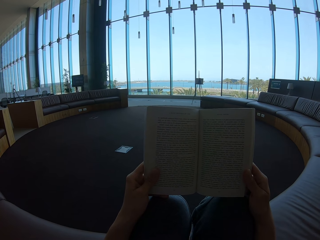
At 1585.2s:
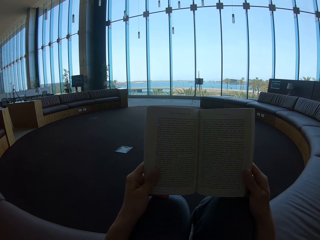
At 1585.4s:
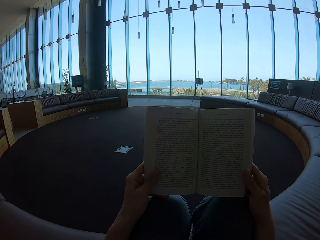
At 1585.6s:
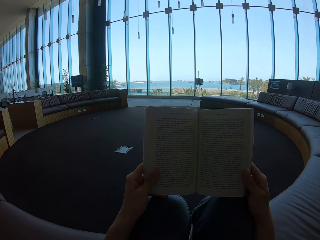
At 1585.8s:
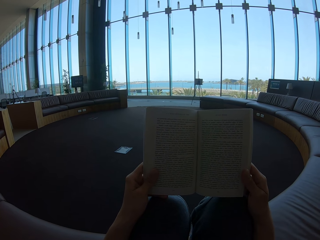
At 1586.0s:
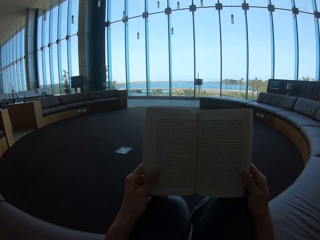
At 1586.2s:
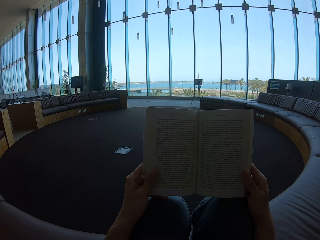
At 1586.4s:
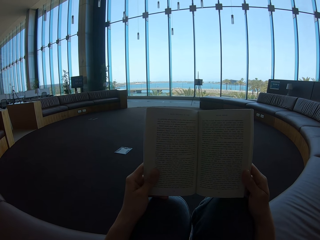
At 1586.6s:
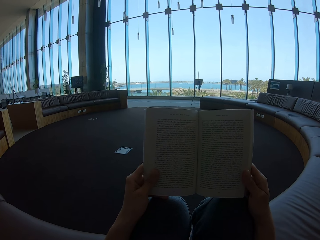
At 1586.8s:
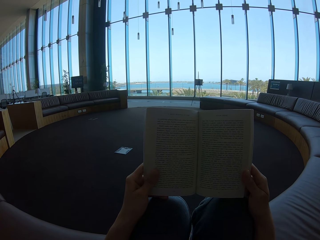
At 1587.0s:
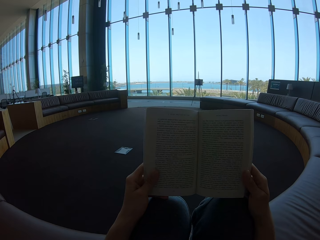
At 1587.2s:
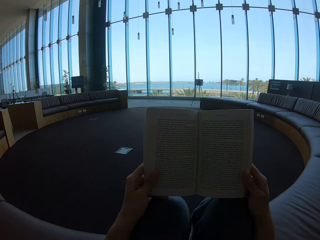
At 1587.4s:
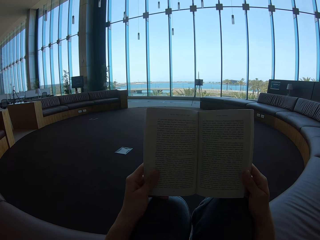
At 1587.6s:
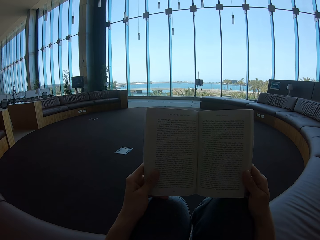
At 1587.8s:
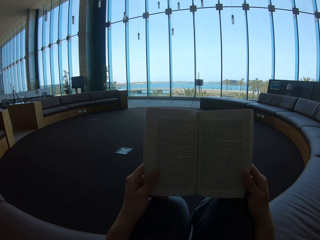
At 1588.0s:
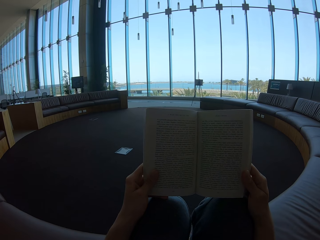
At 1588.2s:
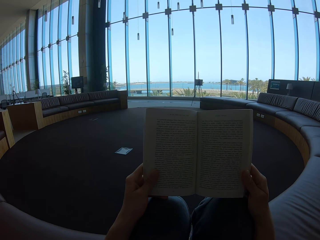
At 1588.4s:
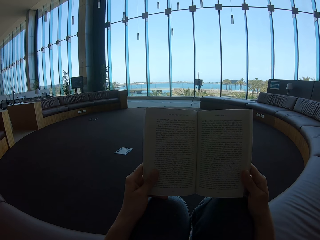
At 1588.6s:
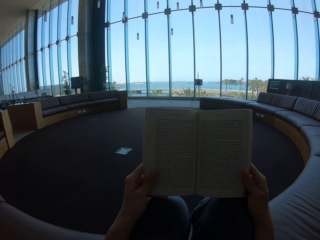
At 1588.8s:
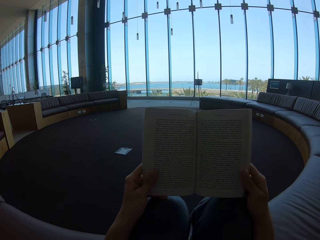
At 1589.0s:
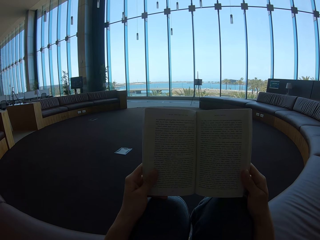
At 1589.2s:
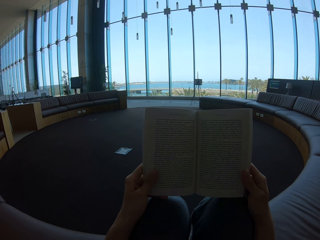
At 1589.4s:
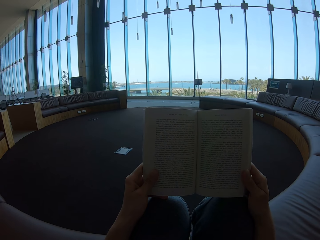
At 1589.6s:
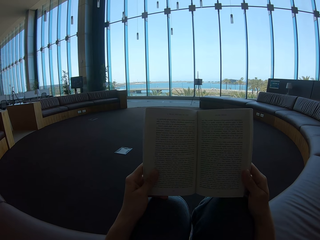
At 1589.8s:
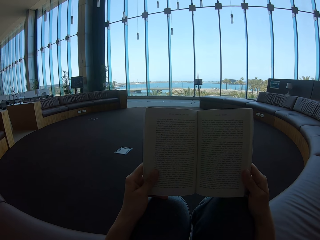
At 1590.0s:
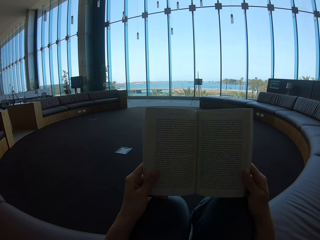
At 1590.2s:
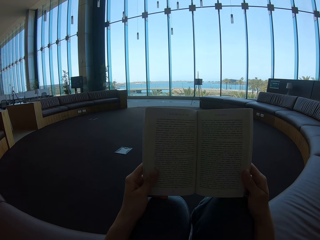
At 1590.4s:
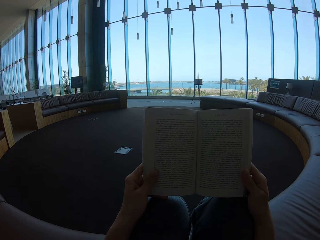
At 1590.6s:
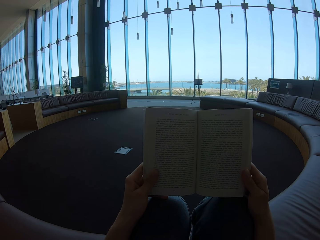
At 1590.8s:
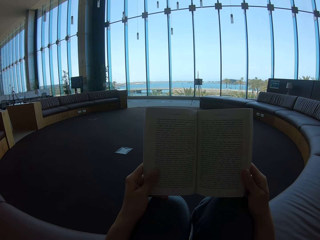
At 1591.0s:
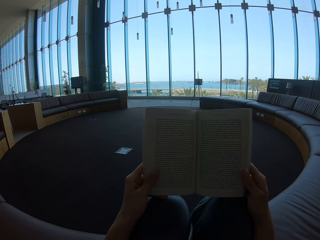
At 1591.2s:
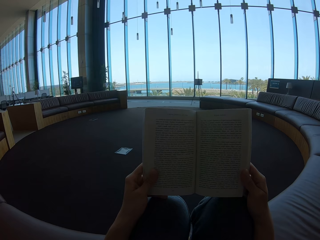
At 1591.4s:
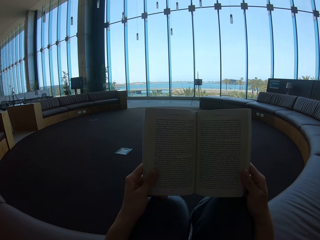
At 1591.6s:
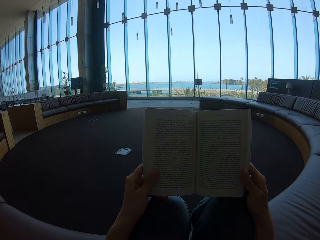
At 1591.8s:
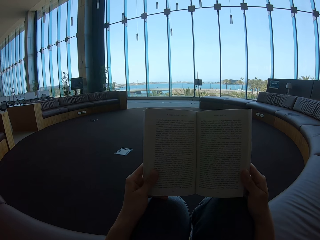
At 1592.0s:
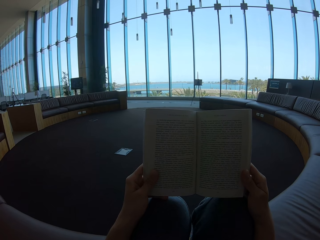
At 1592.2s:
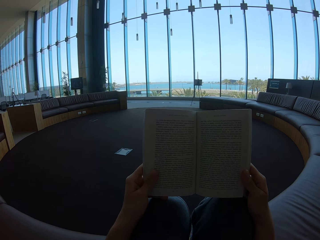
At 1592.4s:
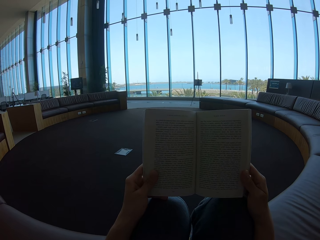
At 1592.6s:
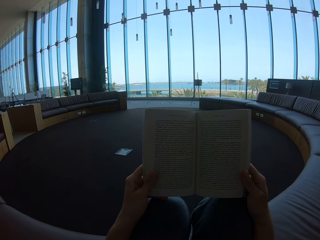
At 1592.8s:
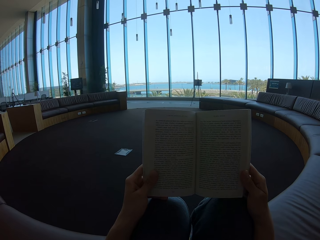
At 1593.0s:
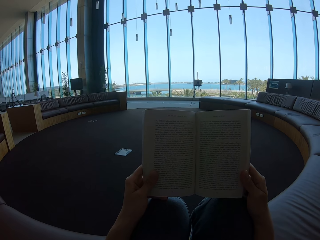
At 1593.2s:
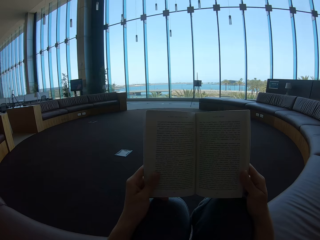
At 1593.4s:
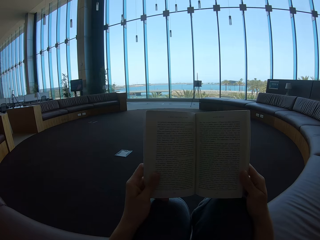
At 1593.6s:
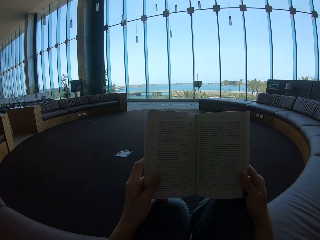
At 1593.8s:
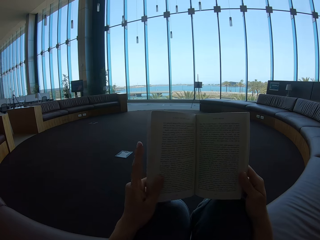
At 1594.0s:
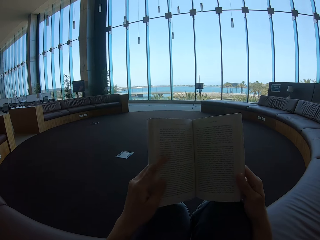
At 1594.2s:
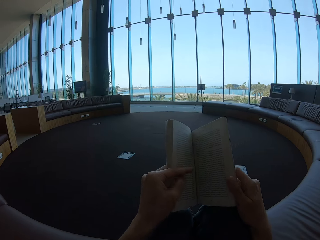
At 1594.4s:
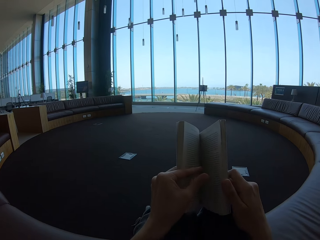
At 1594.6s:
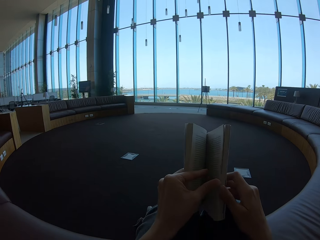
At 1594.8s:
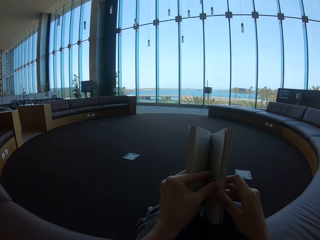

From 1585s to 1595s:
The camera wearer reads the story book.

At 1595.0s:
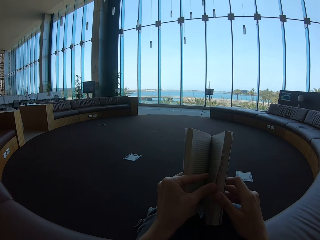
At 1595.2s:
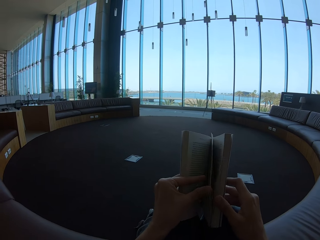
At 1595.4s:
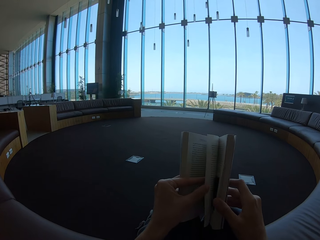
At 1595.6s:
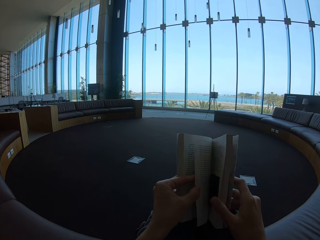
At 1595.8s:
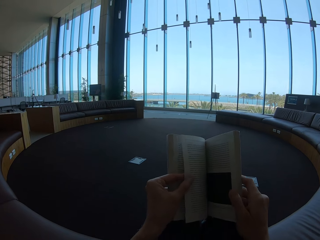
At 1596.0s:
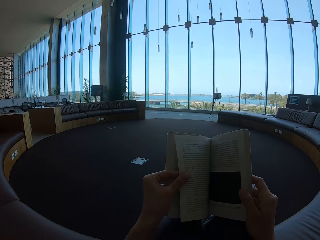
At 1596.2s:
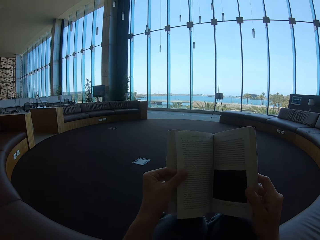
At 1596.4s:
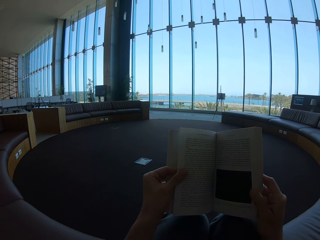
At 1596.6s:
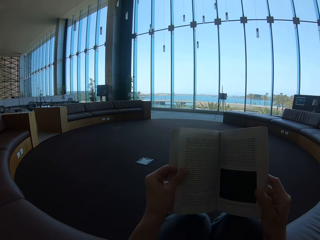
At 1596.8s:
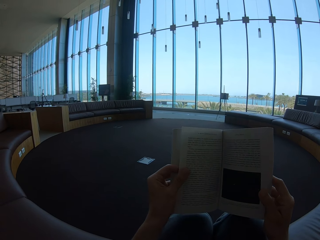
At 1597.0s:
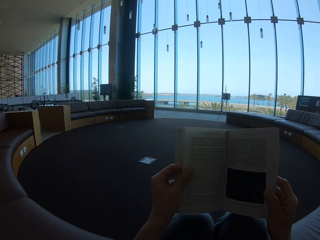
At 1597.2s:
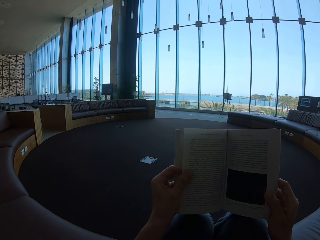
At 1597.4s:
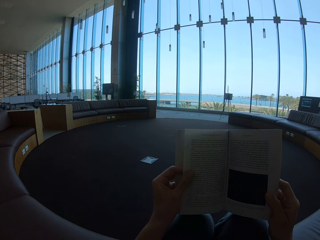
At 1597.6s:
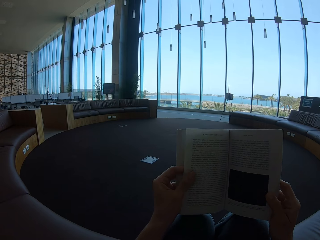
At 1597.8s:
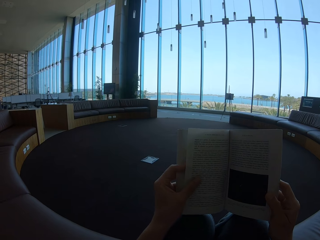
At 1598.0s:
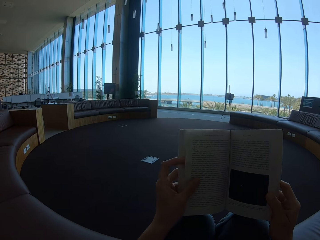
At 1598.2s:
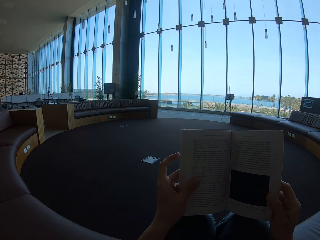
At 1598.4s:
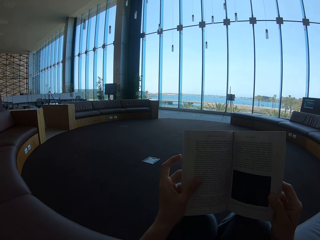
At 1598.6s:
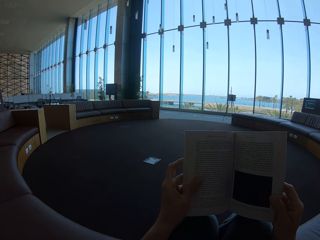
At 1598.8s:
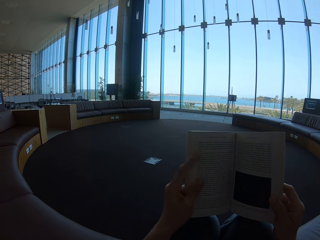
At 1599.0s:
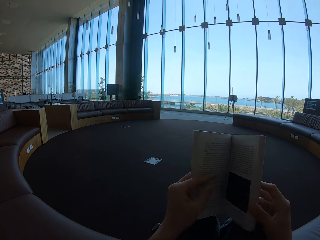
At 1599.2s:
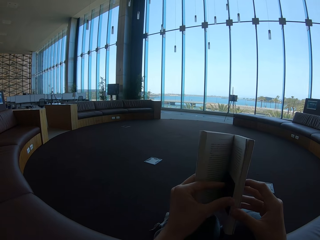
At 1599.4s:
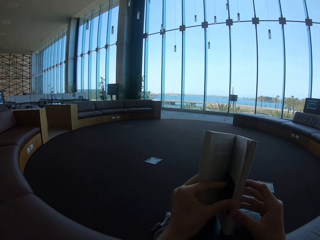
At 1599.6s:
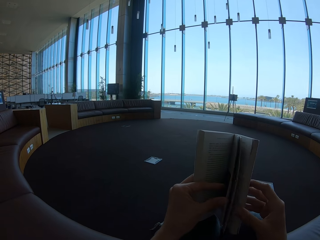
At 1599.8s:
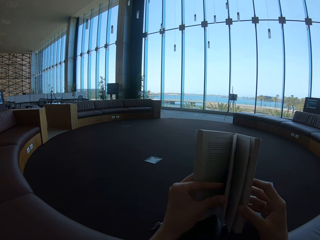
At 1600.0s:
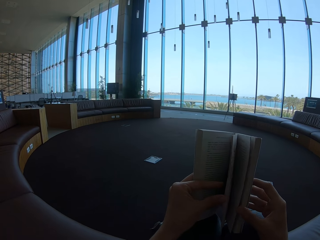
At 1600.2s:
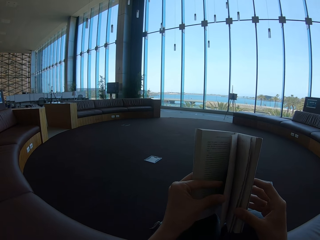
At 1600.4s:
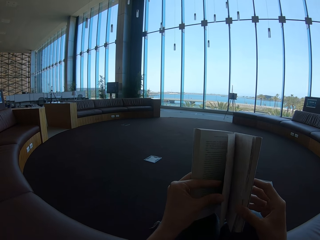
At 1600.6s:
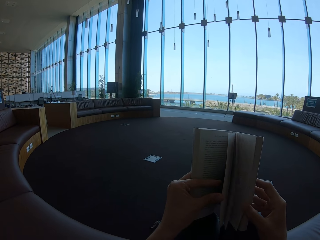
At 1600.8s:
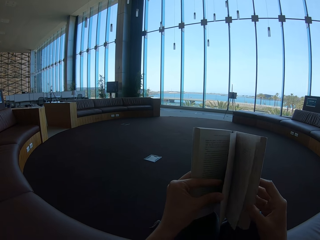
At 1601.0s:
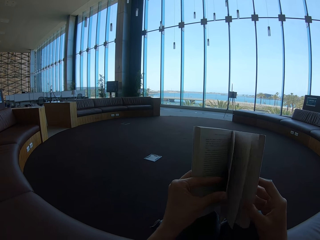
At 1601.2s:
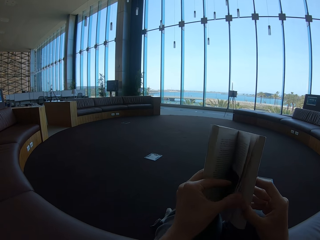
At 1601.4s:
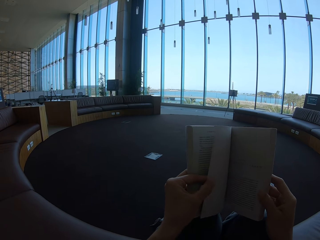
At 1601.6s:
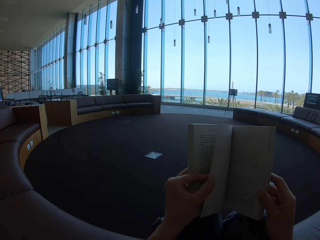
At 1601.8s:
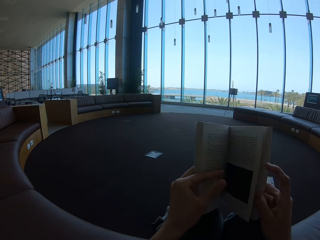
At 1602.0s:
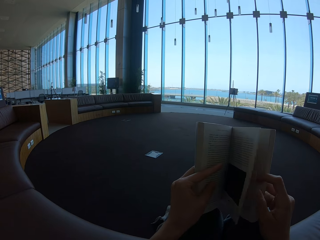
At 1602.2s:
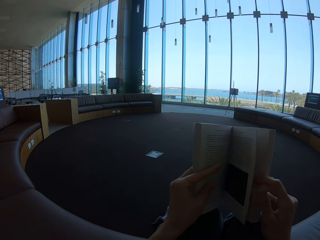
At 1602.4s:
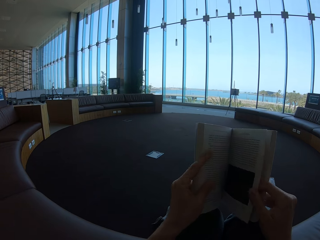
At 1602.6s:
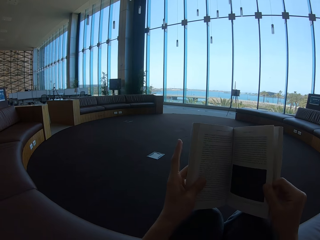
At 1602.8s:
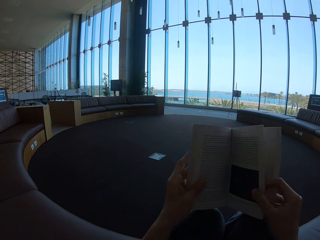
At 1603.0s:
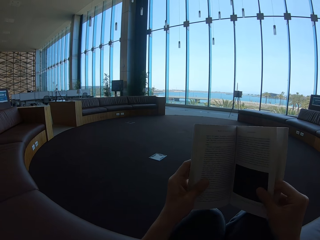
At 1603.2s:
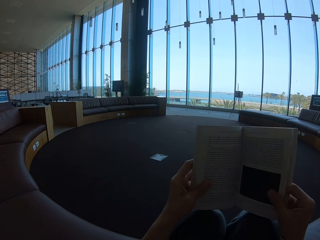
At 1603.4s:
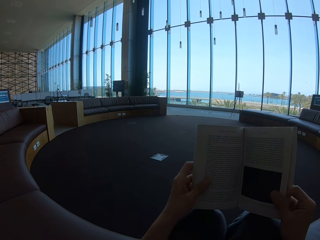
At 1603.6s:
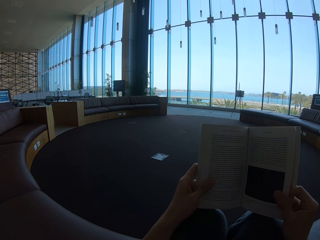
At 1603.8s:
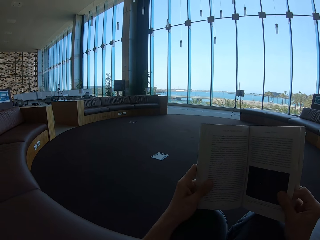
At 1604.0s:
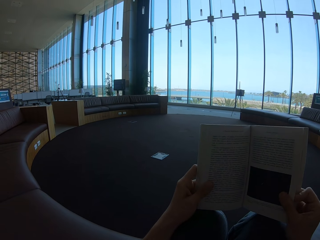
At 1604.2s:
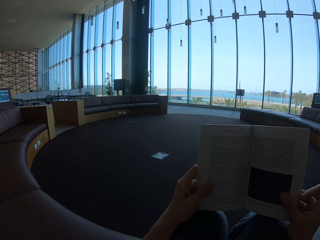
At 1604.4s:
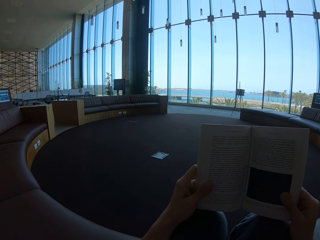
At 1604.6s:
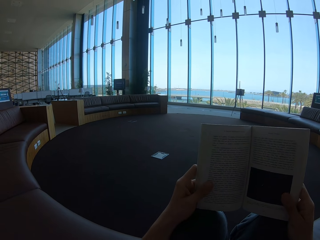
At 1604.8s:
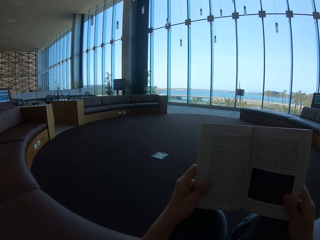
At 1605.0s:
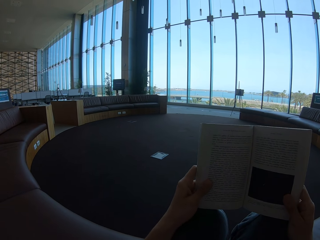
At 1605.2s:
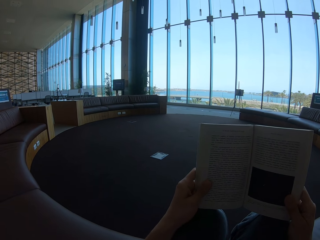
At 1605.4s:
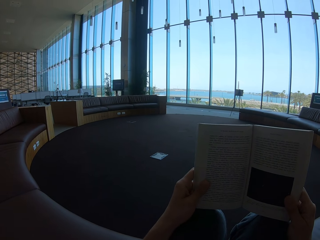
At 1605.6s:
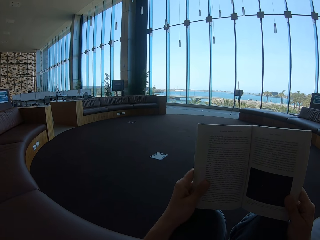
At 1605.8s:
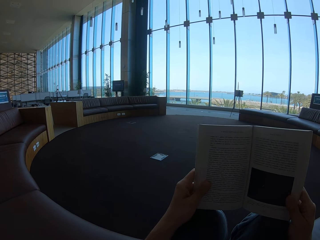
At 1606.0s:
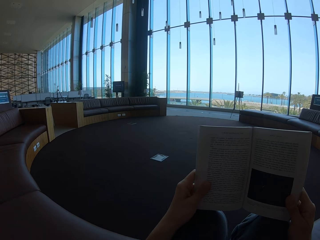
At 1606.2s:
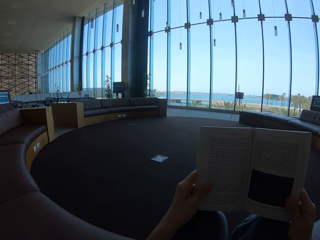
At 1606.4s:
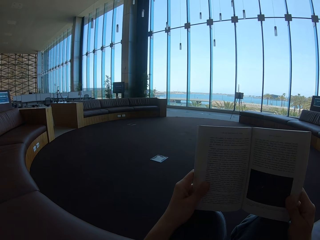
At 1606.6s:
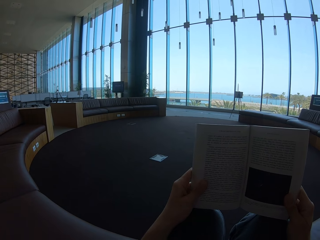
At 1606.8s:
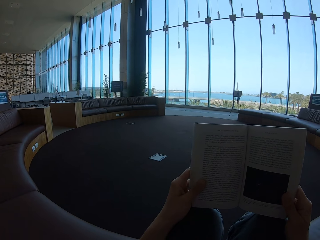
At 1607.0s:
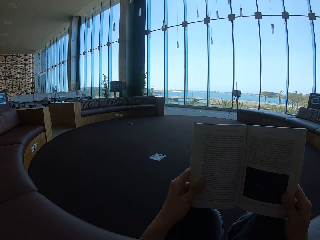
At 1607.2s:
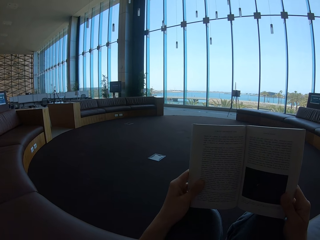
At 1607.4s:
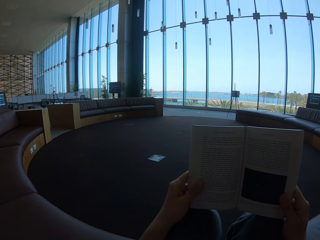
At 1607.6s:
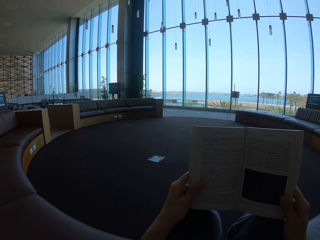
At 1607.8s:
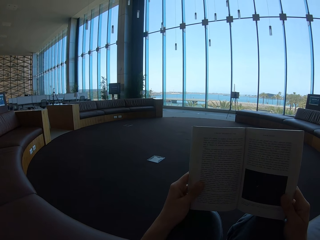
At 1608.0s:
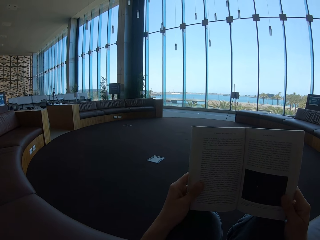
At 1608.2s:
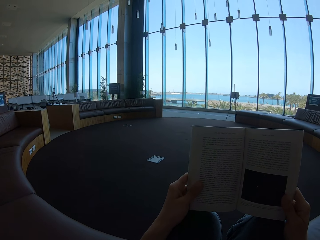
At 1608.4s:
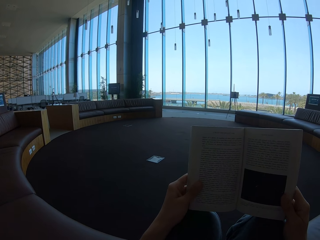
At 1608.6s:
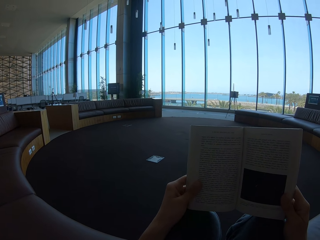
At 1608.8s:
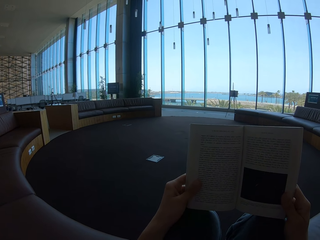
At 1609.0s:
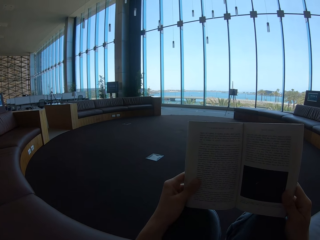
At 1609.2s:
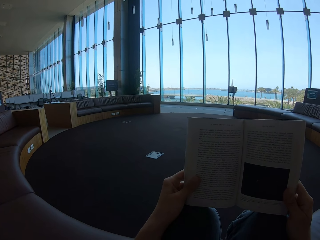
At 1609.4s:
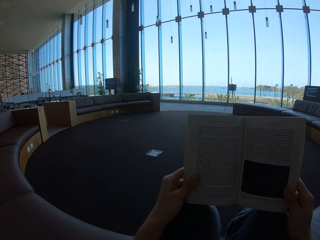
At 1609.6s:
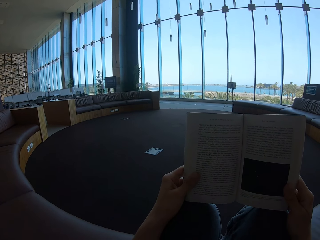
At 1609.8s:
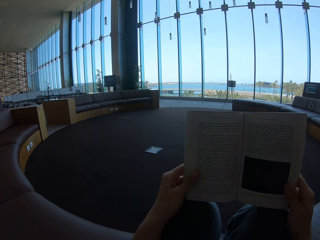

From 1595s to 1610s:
The camera wearer turns the book page. They read the book. They turn the book page. They turn the book page again. They read the book. They hold the story book with both hands.
